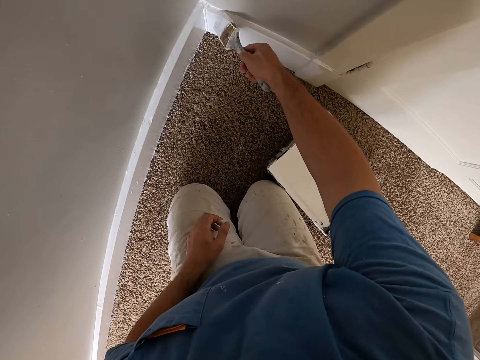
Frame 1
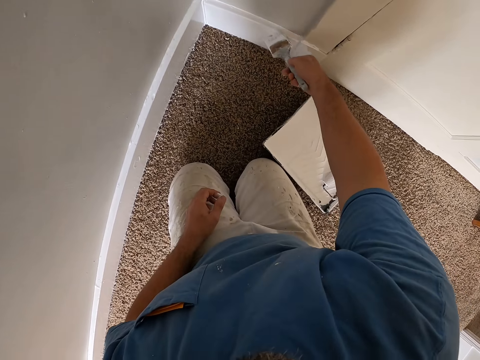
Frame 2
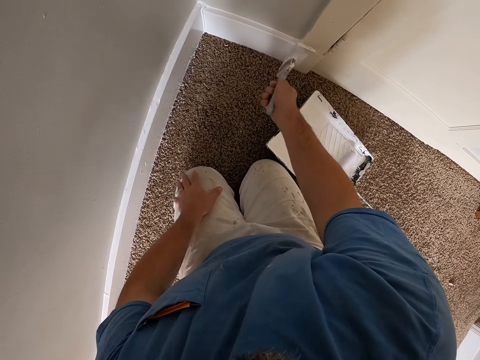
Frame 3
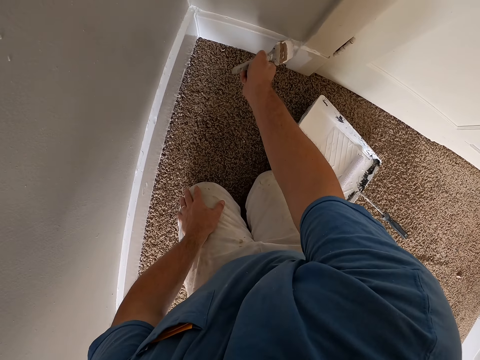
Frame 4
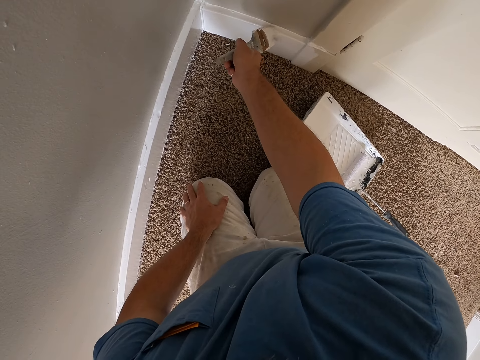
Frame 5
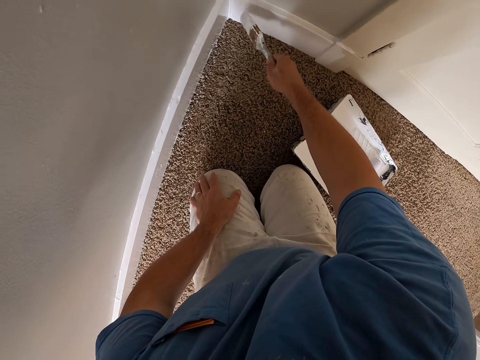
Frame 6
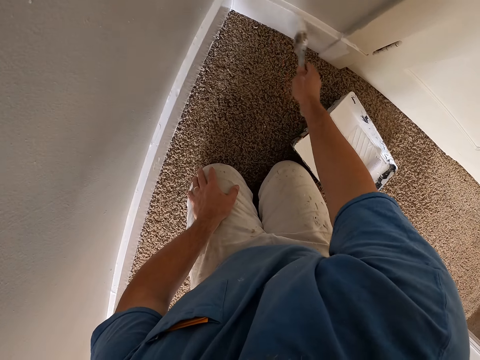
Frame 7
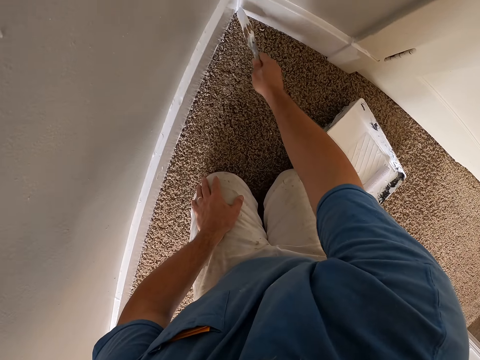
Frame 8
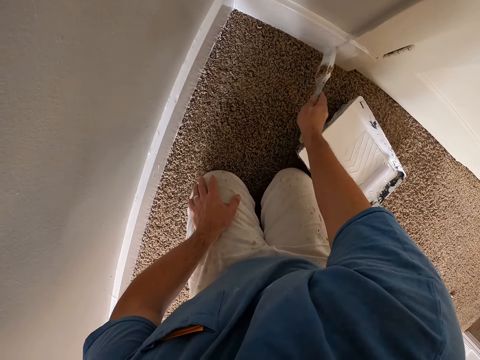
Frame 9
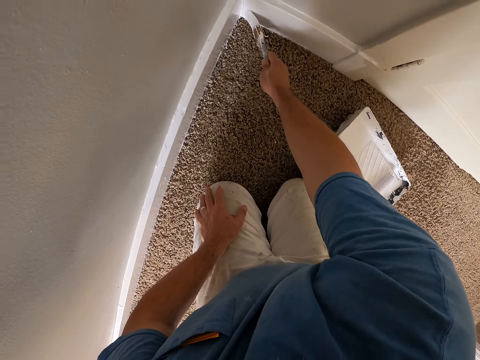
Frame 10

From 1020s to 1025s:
The camera wearer paints a baseboard with a paint brush.

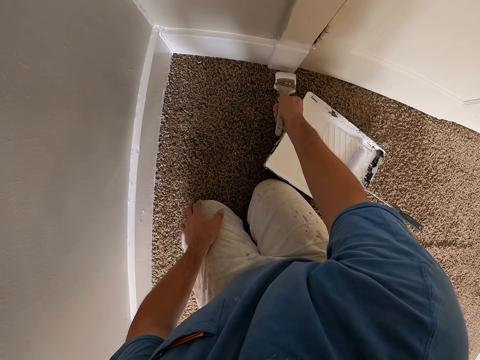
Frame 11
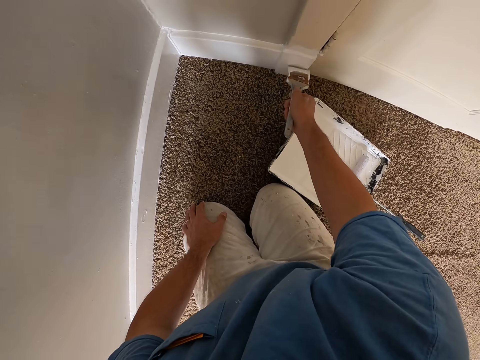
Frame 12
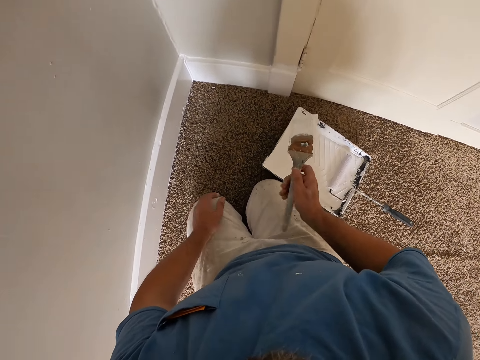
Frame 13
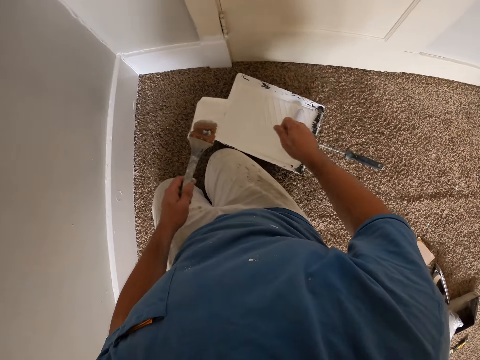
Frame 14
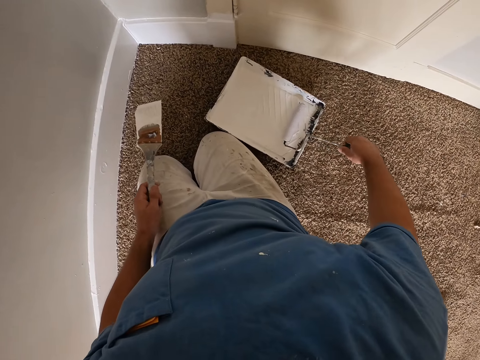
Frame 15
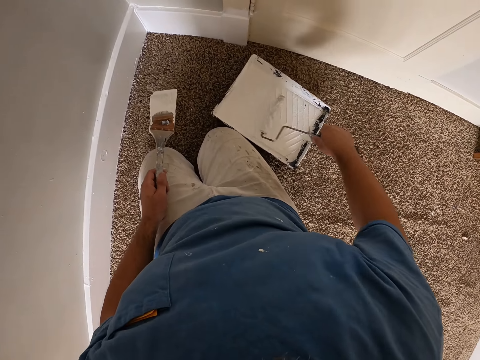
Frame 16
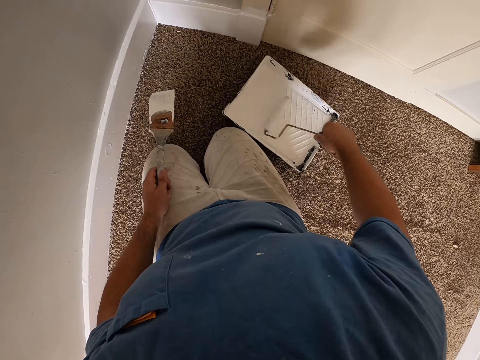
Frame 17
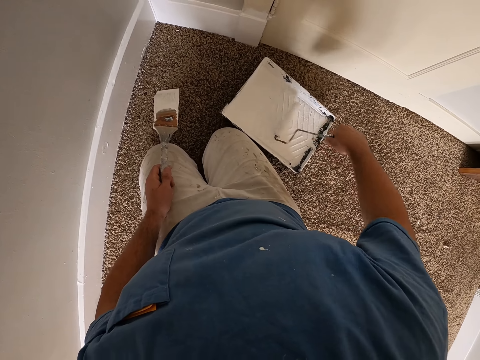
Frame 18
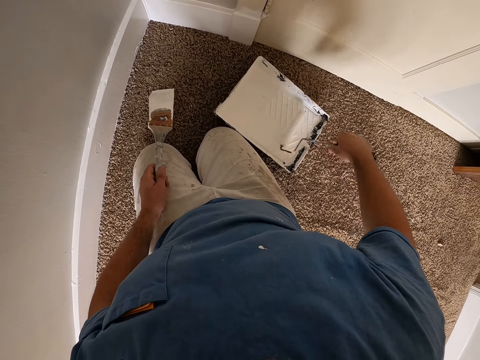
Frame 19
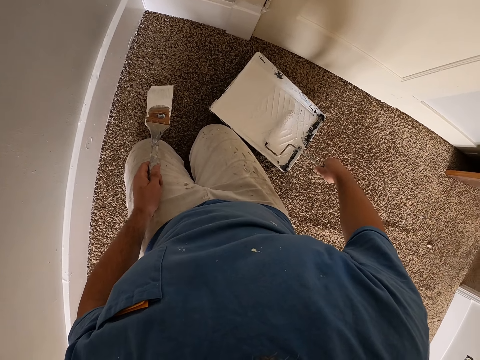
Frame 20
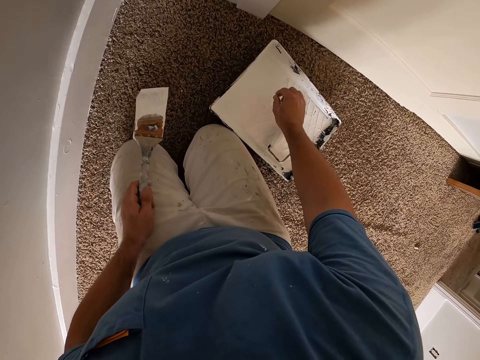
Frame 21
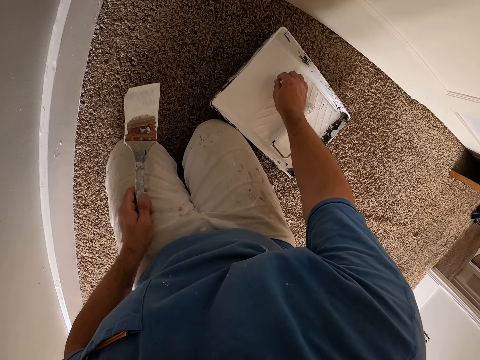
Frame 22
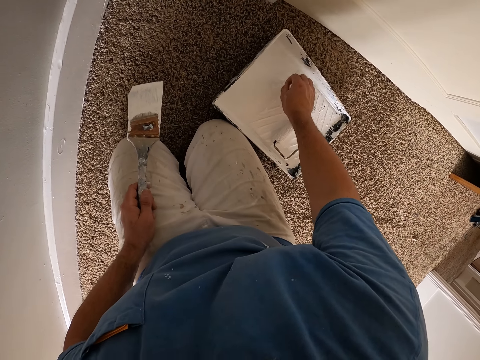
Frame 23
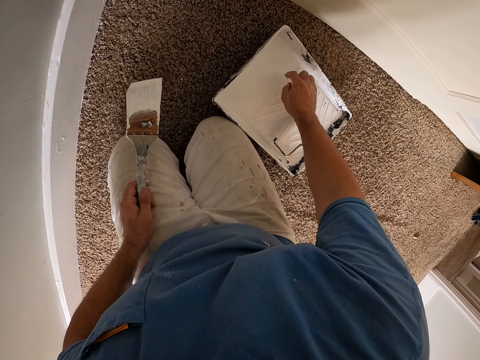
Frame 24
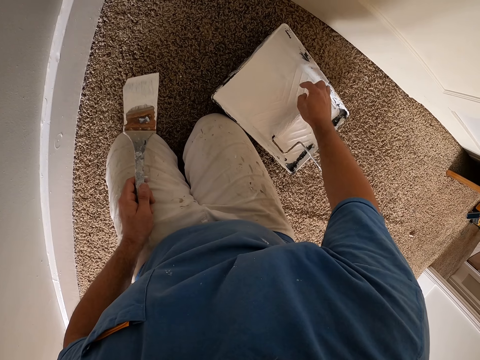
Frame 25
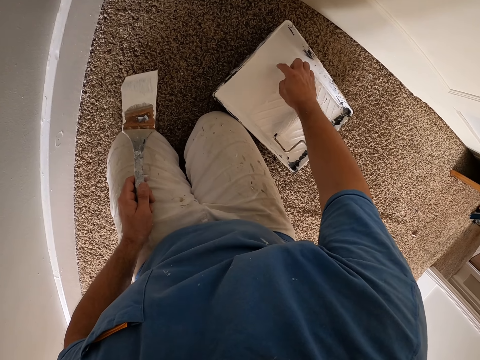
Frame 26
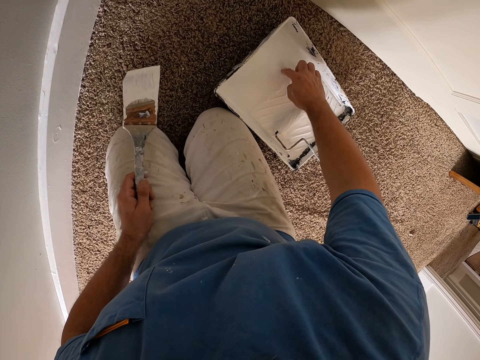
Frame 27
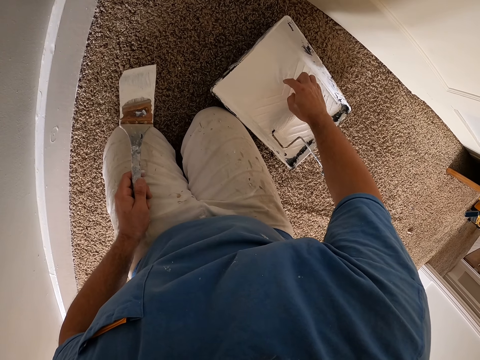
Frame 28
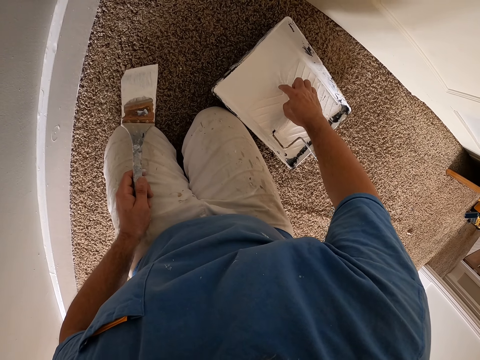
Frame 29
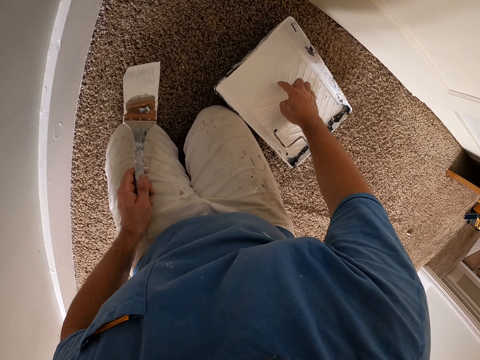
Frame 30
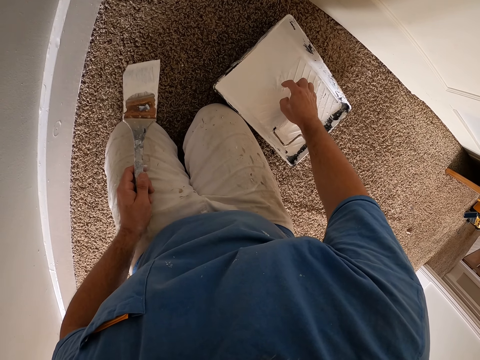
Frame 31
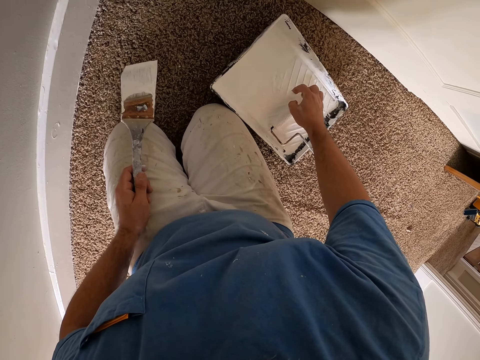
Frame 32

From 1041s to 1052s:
The camera wearer passes the brush to his left hand. He picks up the paint roller from the paint tray. He scoops paint with the paint roller on the paint tray on the floor. He removes a particle in the paint with his hand. He touches the paint on the paint tray with a finger.

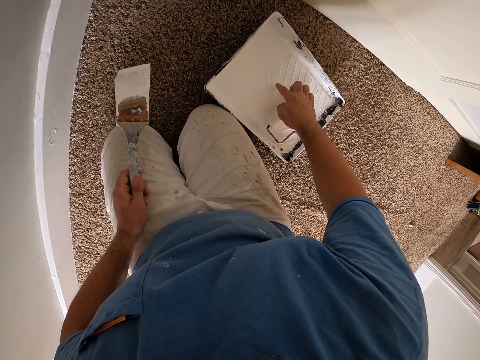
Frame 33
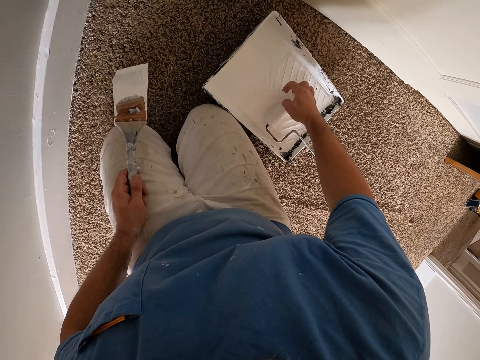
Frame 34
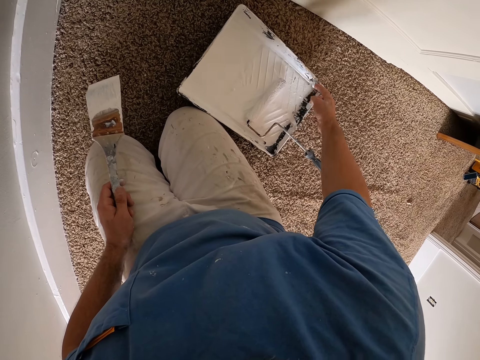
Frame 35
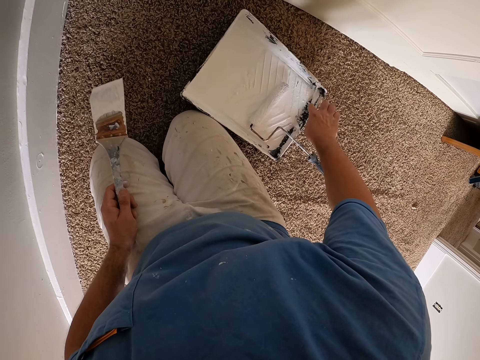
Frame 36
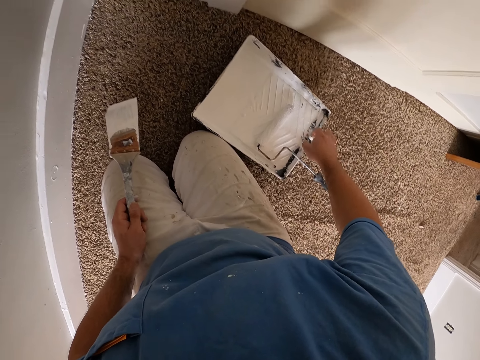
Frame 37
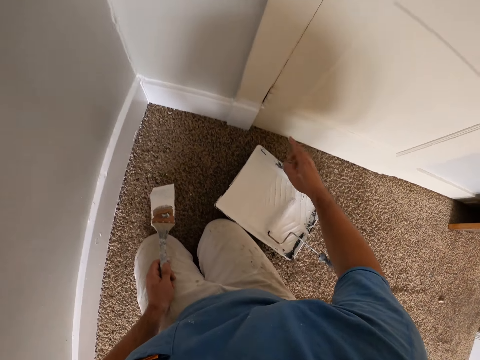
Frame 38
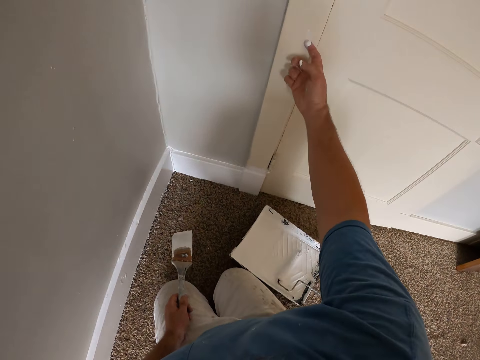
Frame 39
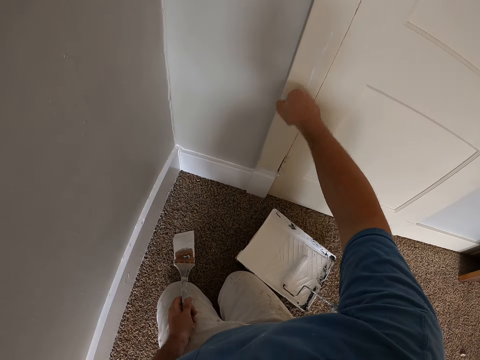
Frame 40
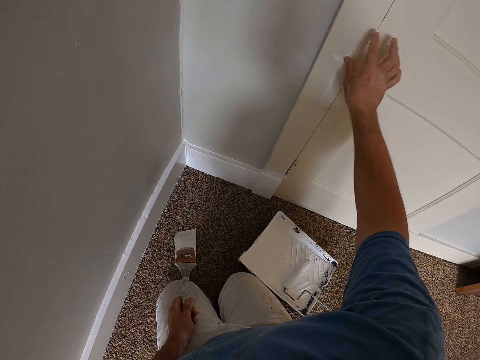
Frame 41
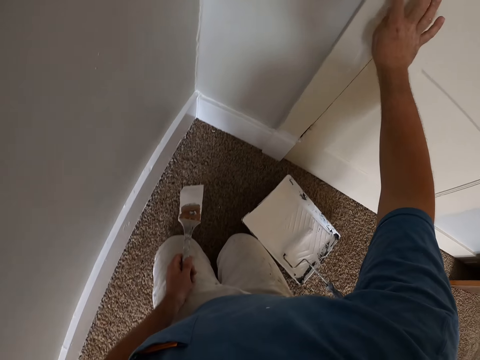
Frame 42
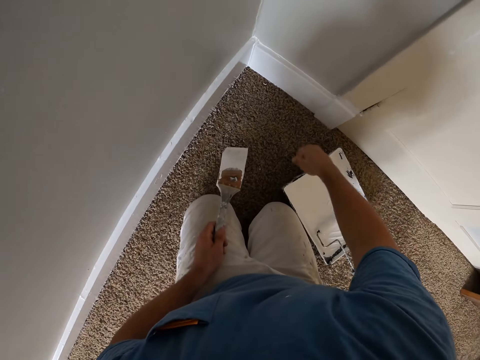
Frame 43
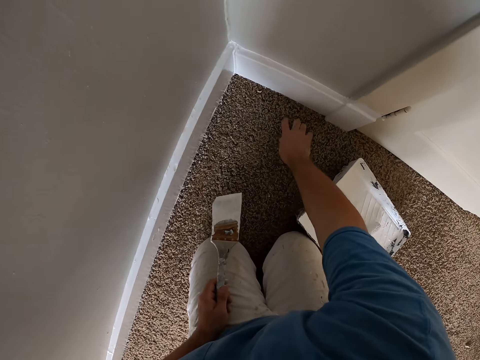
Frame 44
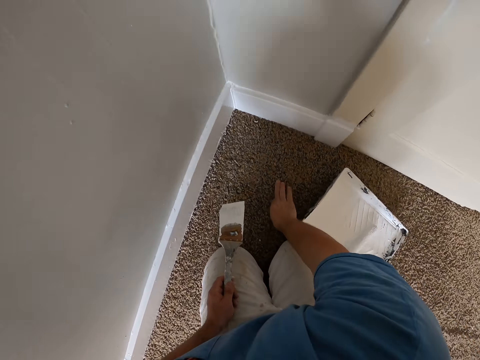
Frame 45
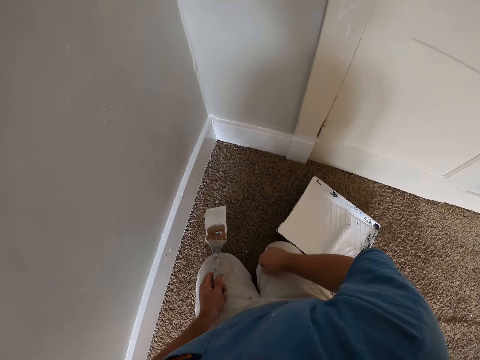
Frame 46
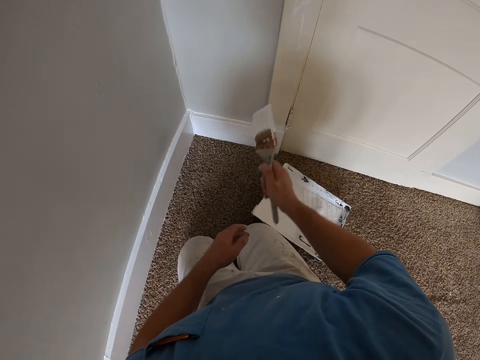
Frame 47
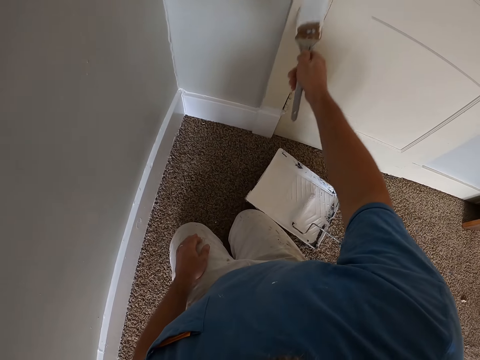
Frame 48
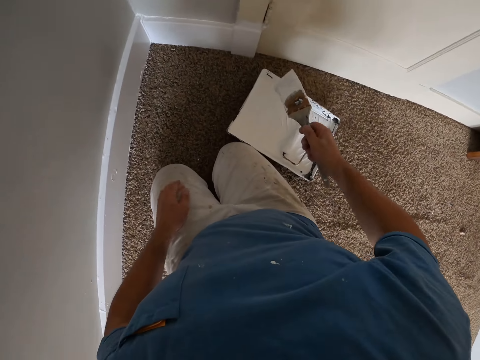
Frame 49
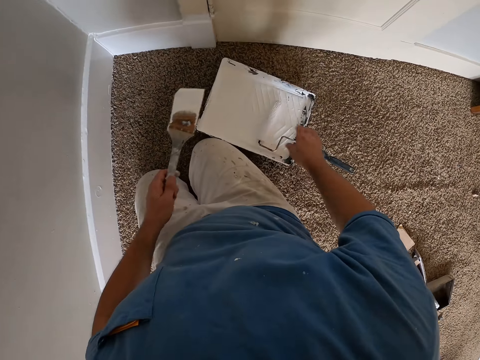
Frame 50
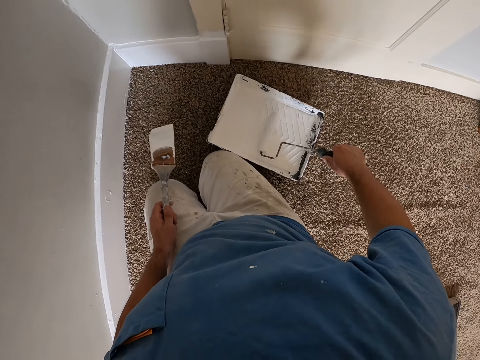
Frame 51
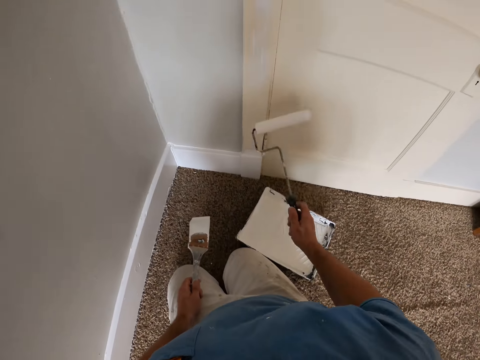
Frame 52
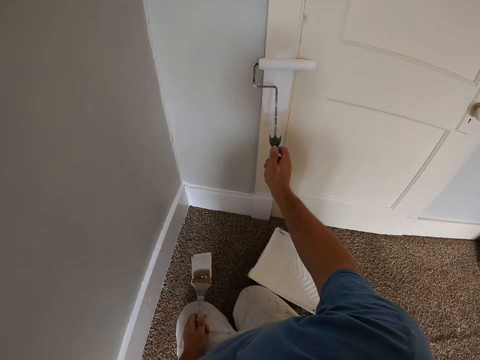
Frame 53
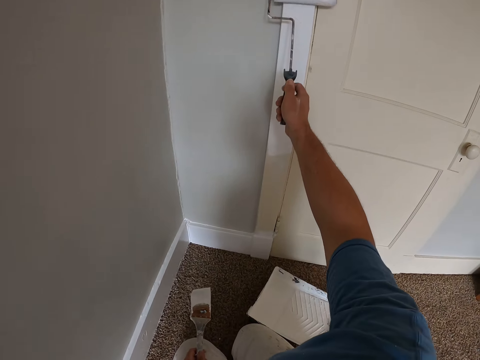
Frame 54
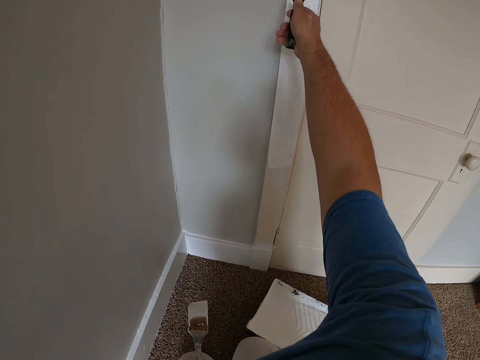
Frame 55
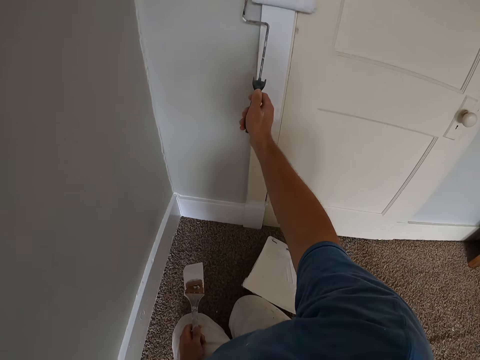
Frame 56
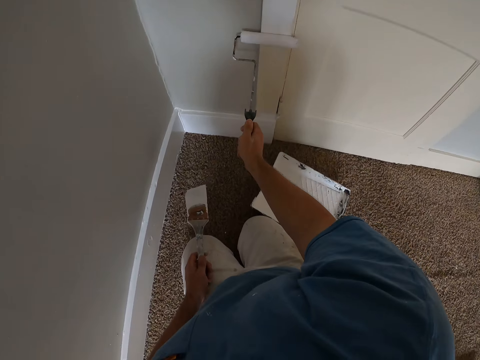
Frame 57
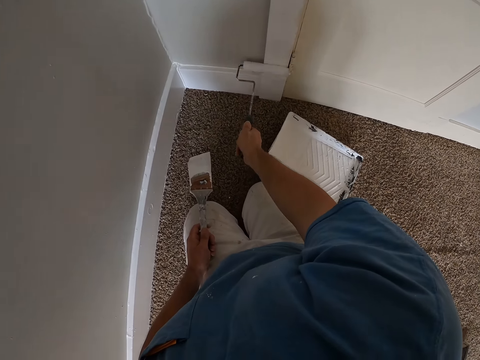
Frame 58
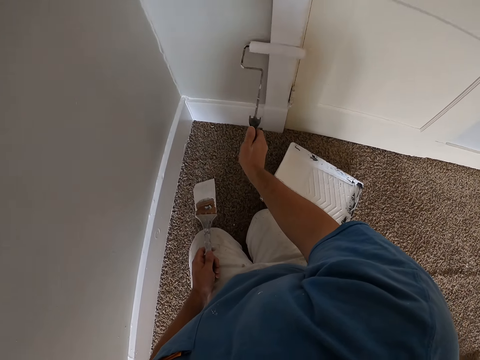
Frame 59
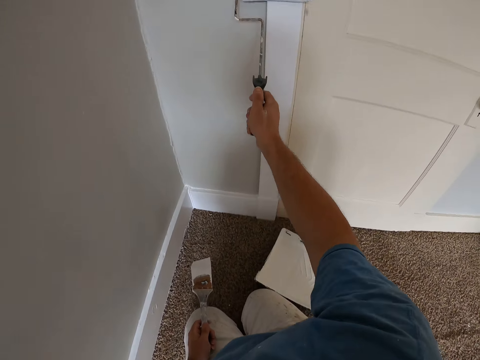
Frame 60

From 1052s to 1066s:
The camera wearer cleans the paint off his finger with the wall. He applies paint on a door frame with a finger. He cleans the paint off his finger with the rug. He passes the brush to his right hand. He paints the door frame with the brush. He passes the brush to the other hand. He picks up a paint roller from the paint tray. He scoops paint with the paint roller on the paint tray on the floor. He paints the door frame with the paint roller.
